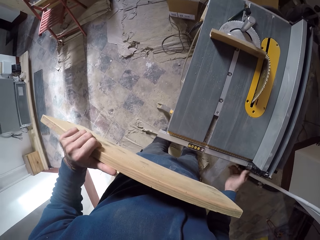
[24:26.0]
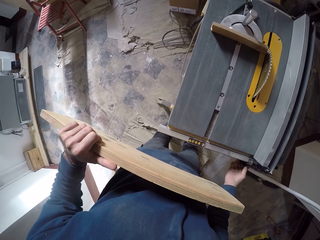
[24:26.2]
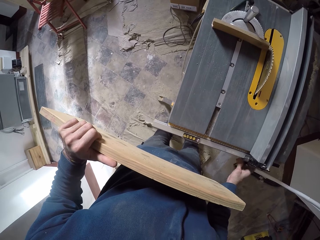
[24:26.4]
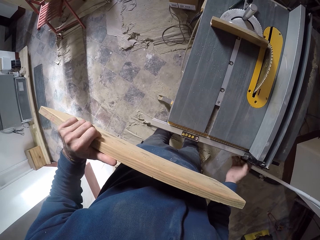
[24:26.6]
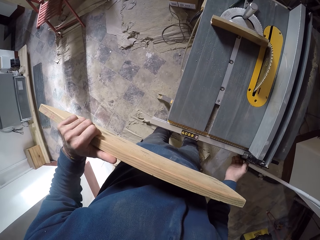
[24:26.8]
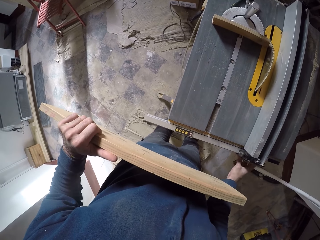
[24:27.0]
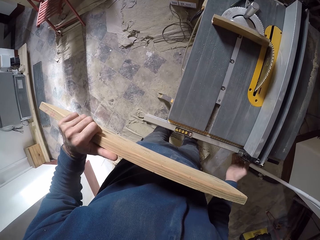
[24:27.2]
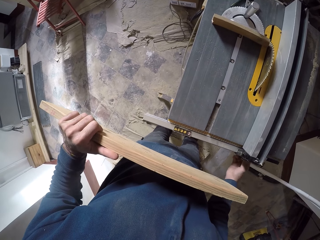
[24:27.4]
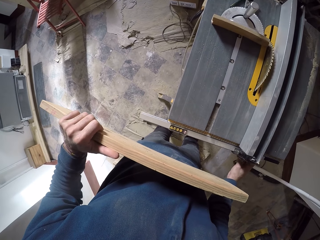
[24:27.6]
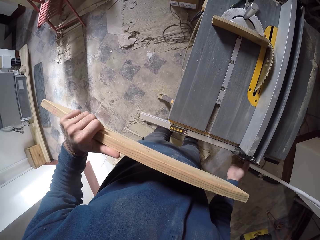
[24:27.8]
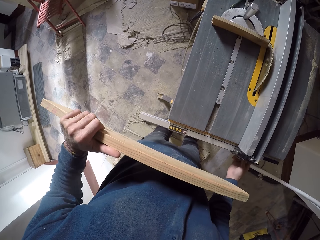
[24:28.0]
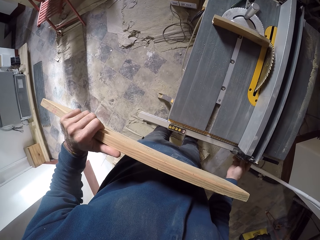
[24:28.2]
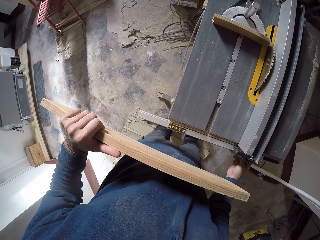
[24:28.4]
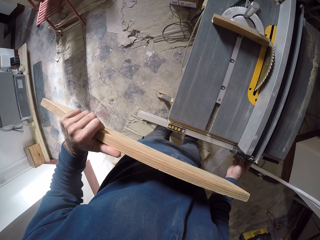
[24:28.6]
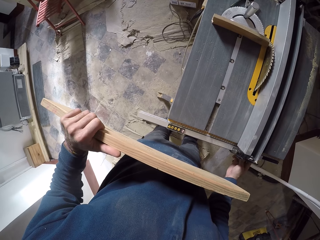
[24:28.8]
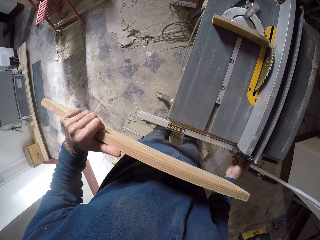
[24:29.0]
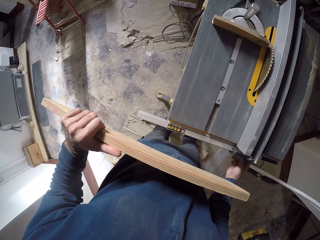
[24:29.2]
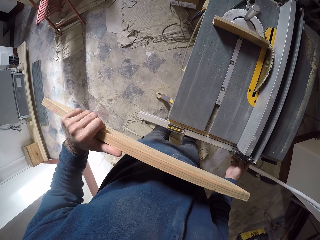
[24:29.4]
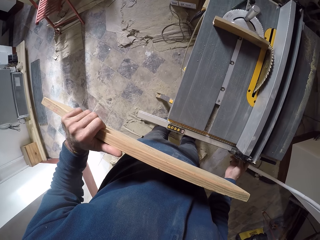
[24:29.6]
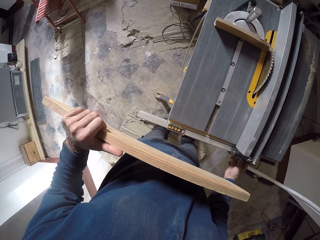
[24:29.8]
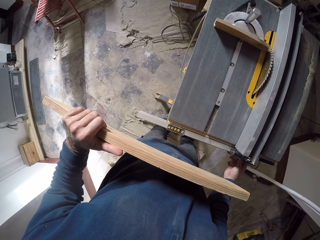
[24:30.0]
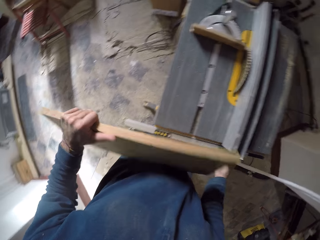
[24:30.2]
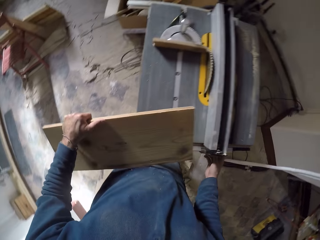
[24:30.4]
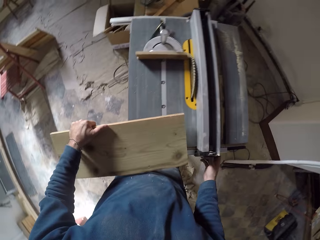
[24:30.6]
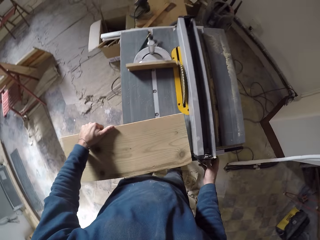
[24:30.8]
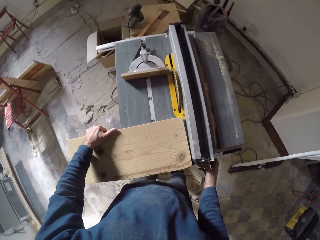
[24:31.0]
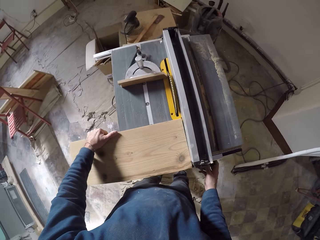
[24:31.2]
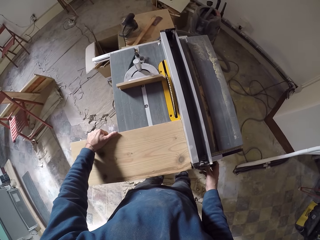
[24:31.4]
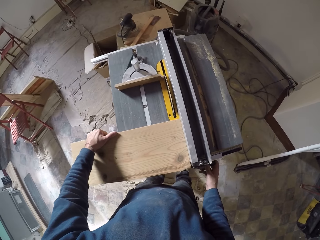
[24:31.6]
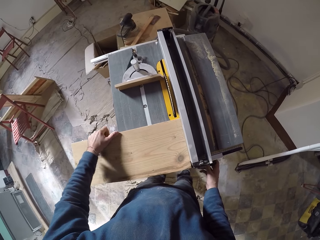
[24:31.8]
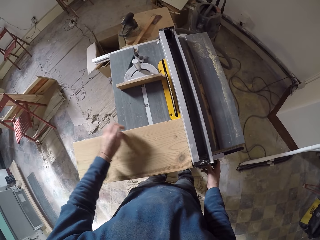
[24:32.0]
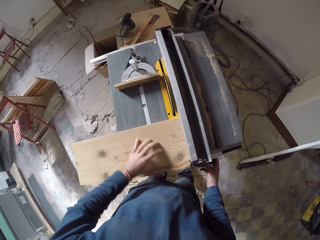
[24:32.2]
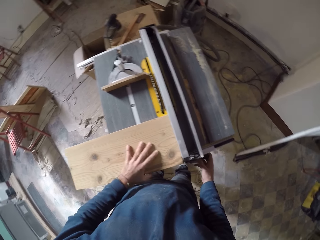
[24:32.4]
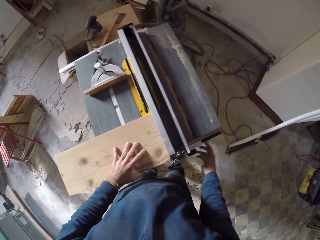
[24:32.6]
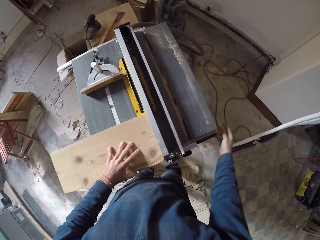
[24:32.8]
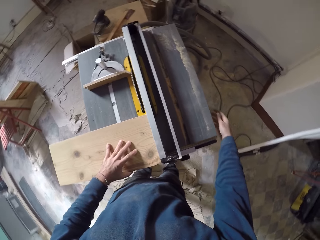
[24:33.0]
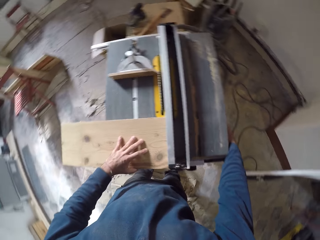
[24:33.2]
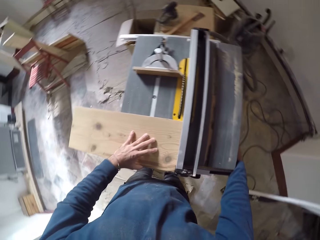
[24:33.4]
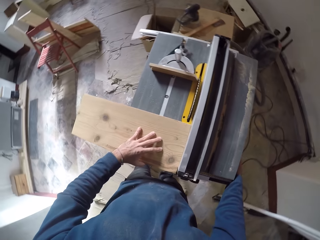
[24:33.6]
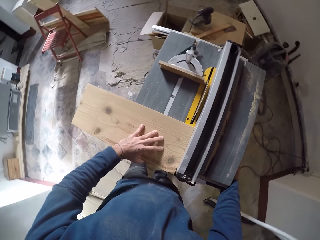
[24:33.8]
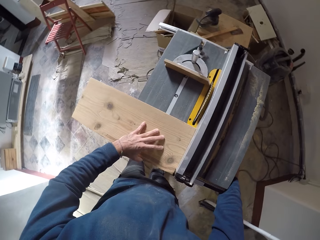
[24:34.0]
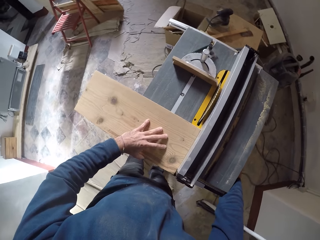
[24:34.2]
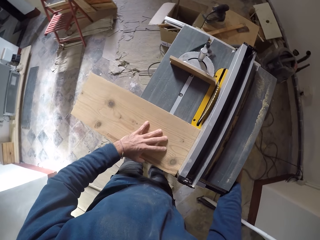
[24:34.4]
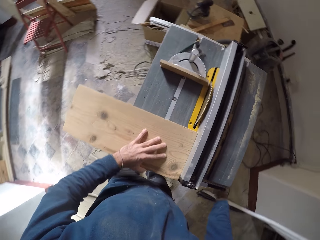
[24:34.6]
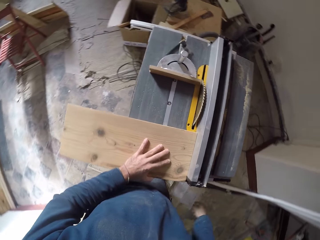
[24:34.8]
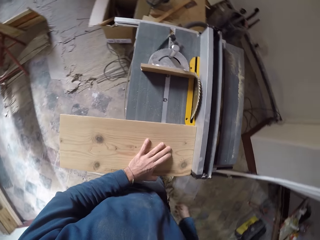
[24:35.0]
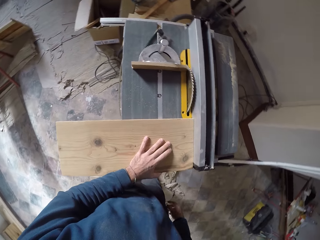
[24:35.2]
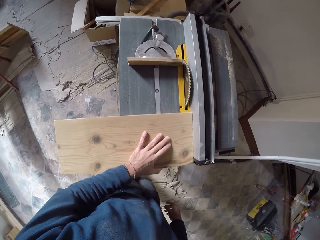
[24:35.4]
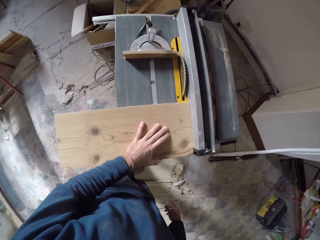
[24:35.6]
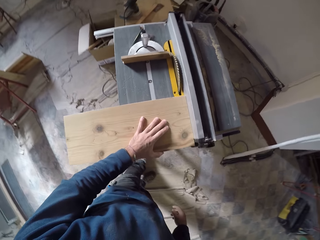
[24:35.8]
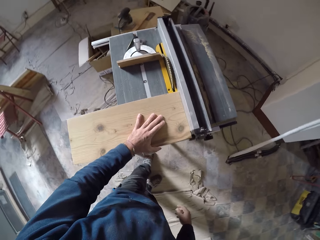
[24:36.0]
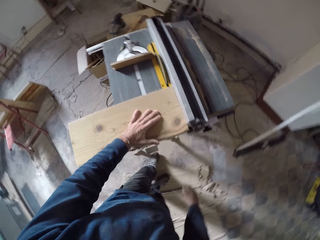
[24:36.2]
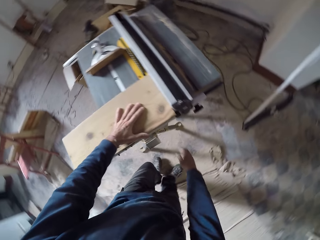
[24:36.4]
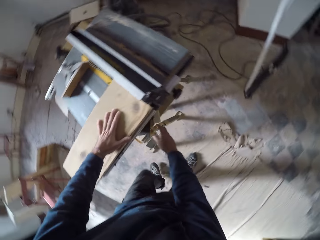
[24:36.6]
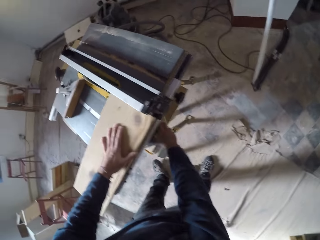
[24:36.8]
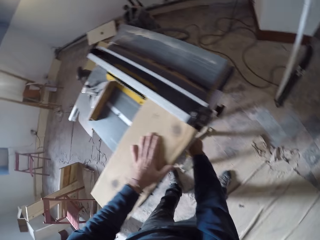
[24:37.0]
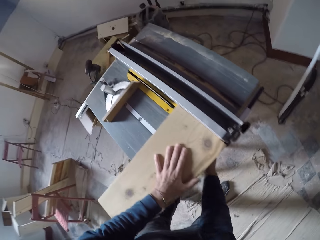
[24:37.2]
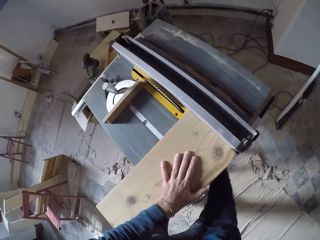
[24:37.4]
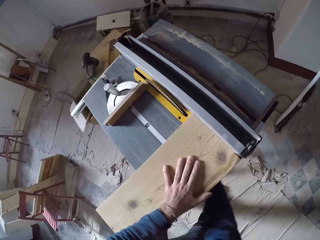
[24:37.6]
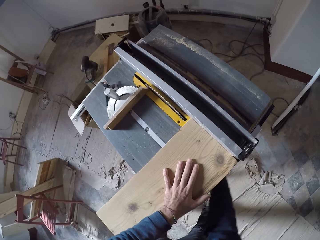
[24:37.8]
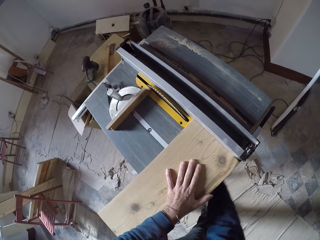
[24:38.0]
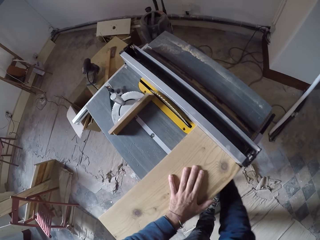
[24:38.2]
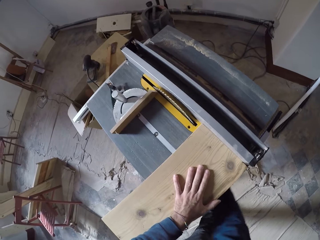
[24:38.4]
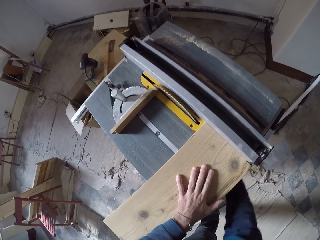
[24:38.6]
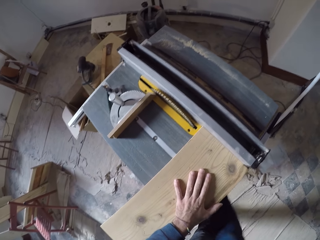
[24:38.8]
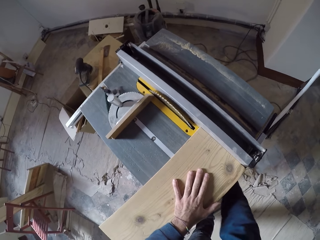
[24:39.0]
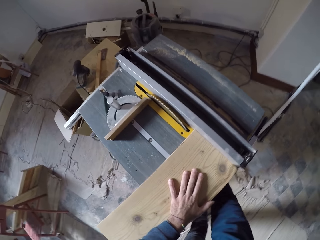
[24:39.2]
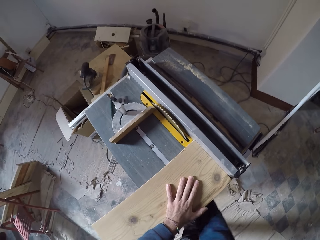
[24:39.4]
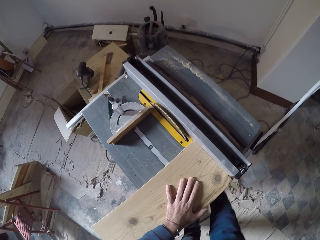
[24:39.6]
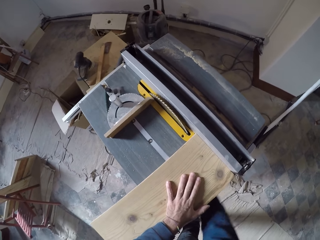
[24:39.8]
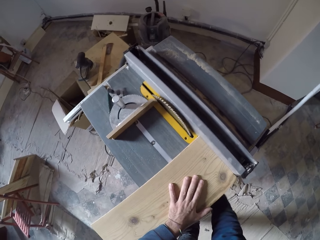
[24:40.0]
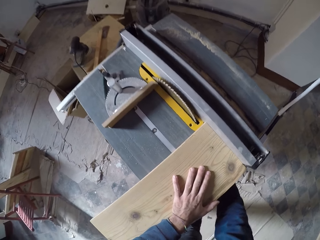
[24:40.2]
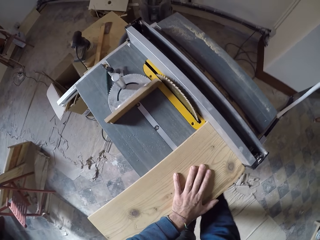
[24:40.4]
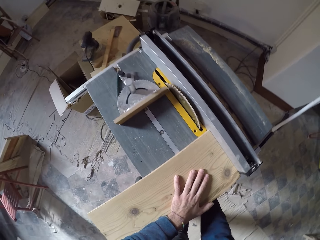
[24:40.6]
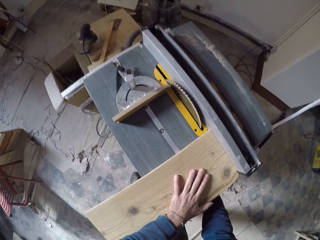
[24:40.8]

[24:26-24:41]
The camera wearer places the piece of wood on the table saw or power saw with his left hand. He places his left hand on the piece of wood on the table saw. He adjusts the power saw. He operates the adjustment handwheel of the table saw with his right hand.

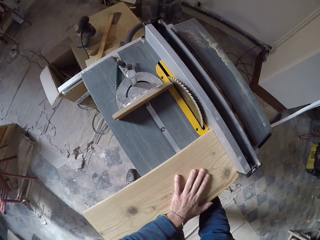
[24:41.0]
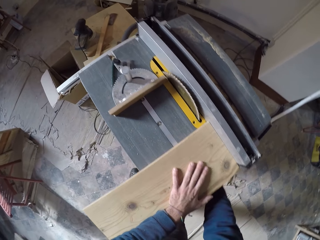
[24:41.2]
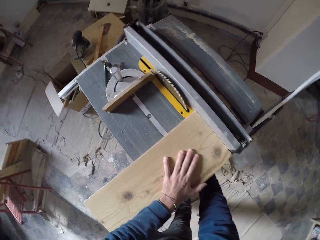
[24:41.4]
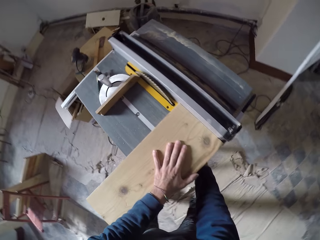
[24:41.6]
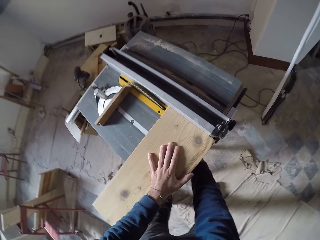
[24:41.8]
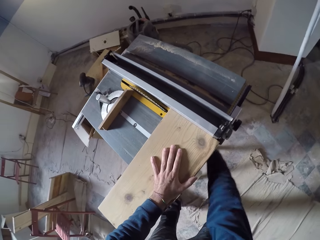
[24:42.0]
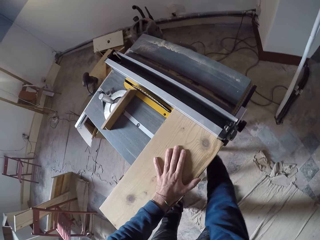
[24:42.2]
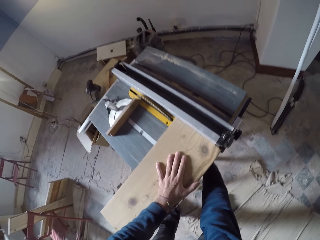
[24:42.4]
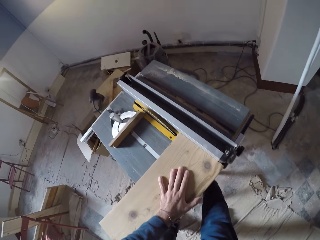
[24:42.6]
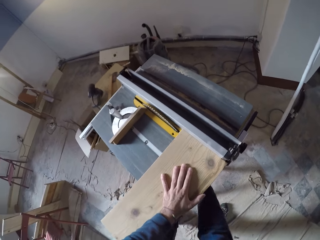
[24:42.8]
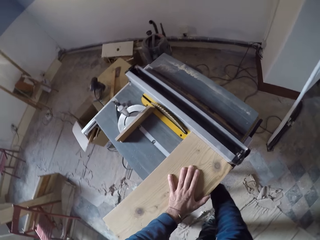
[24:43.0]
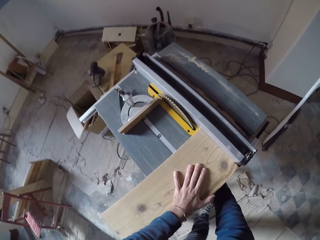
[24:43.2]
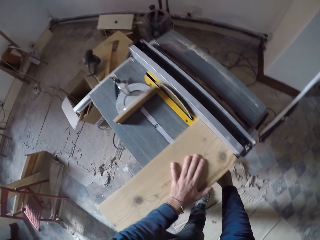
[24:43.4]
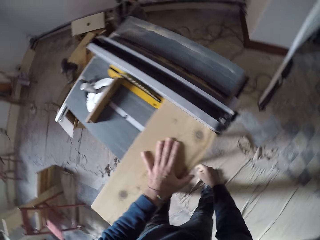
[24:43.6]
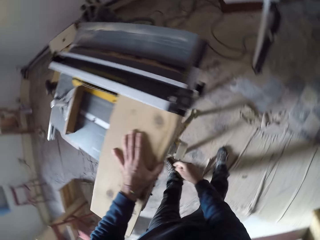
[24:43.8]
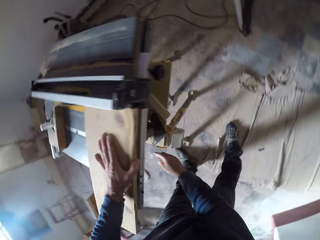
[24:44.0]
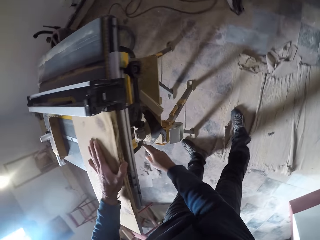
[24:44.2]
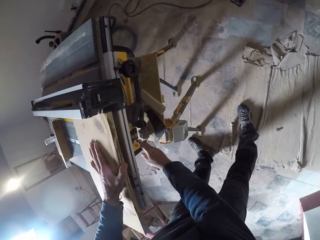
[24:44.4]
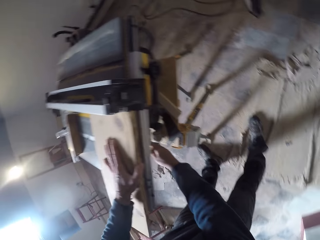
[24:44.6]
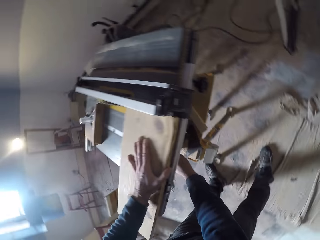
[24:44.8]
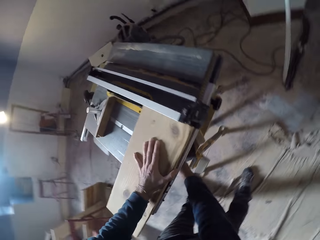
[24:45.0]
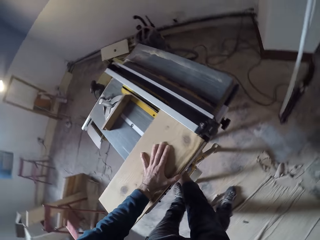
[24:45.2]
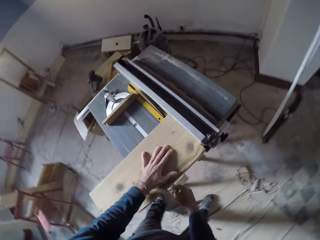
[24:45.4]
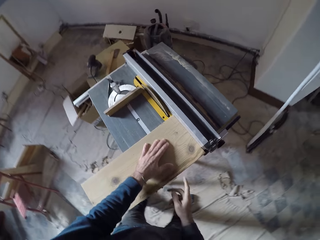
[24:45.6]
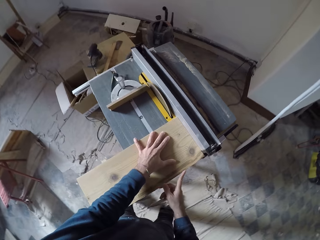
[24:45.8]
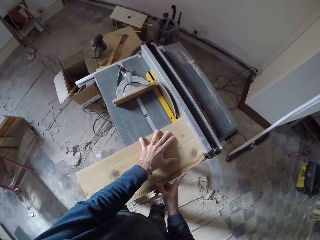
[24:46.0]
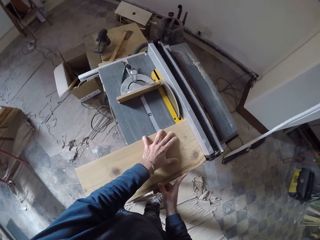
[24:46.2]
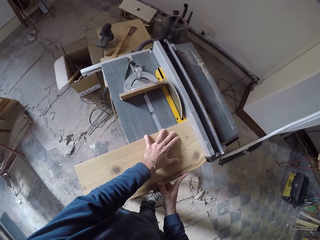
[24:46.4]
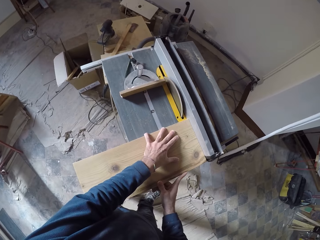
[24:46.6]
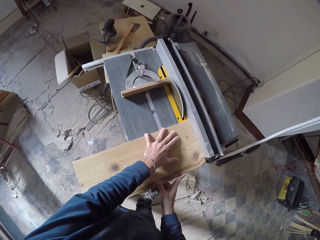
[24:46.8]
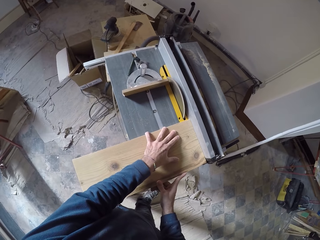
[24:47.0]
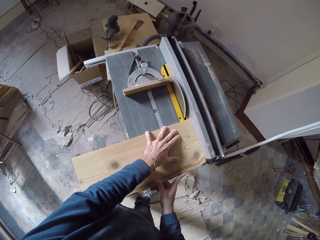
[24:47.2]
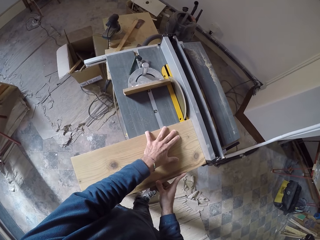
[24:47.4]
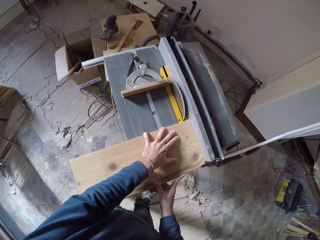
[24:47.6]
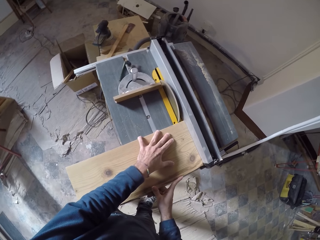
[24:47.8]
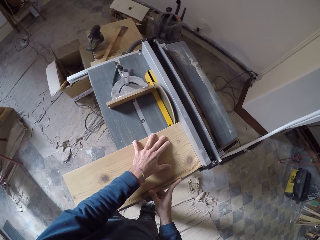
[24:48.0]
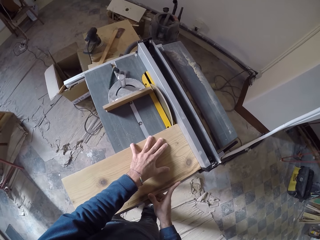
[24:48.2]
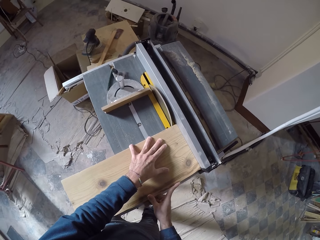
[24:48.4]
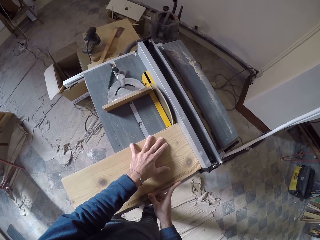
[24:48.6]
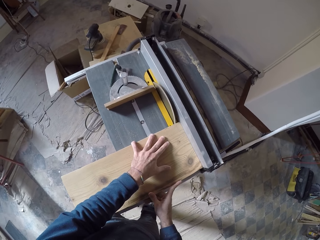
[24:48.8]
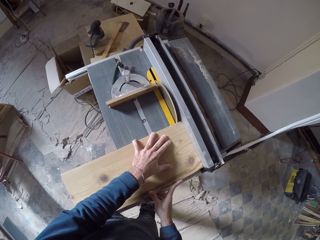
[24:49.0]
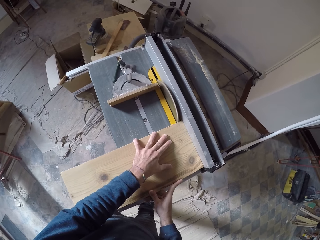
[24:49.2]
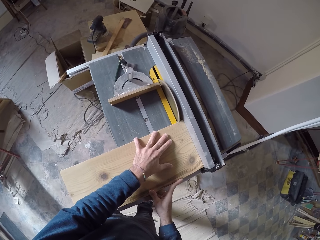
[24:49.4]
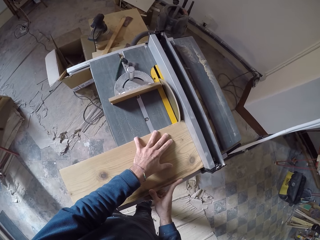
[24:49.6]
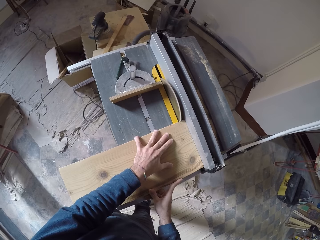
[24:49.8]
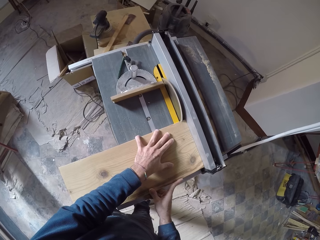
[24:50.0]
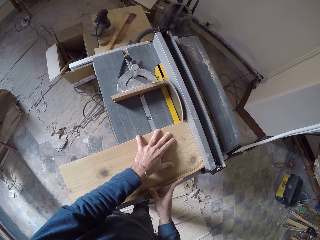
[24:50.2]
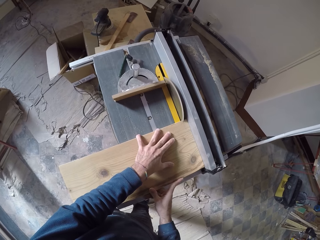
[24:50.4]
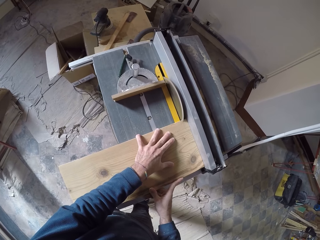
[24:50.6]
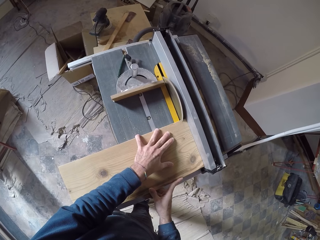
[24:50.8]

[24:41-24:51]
The camera wearer holds the wood in place. He saws the wood with the table saw with both hands.
